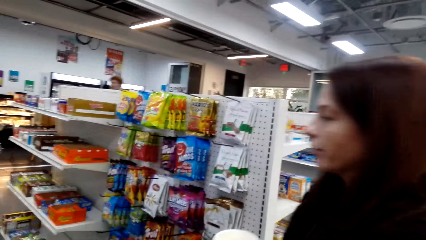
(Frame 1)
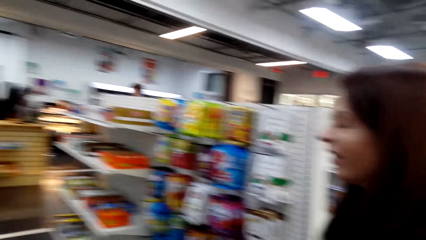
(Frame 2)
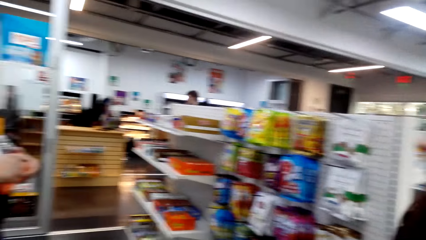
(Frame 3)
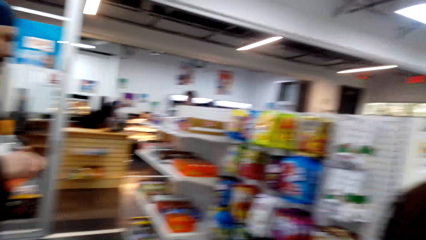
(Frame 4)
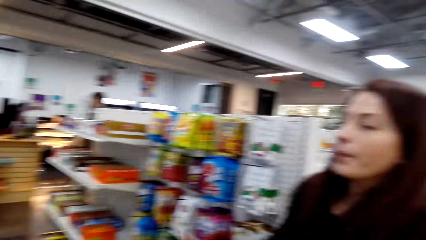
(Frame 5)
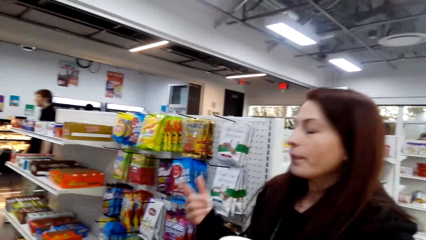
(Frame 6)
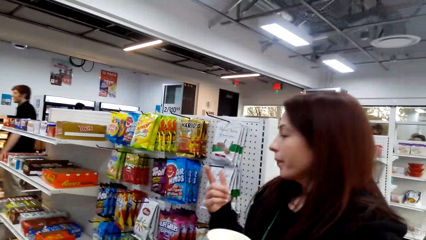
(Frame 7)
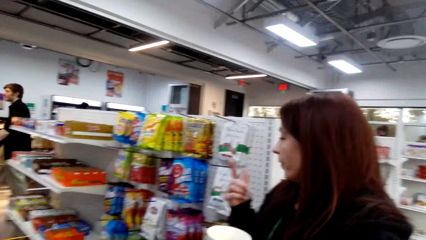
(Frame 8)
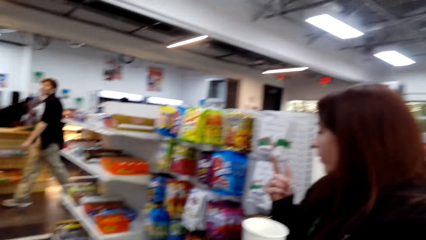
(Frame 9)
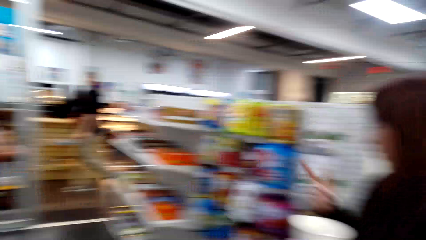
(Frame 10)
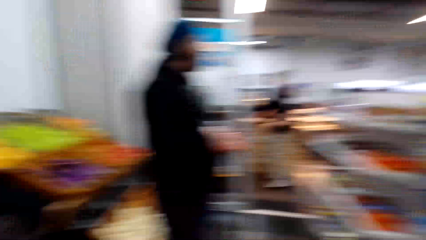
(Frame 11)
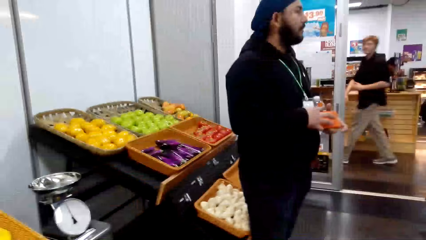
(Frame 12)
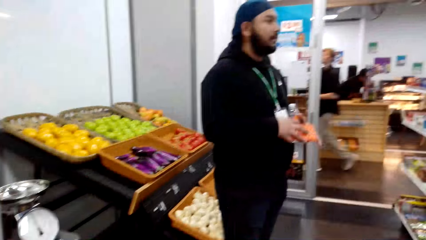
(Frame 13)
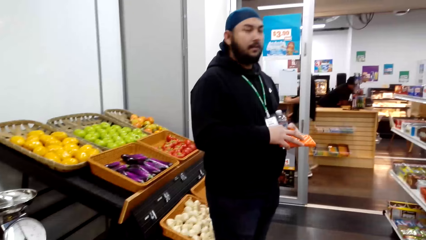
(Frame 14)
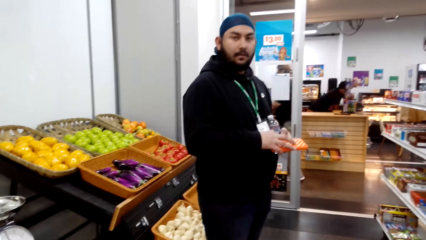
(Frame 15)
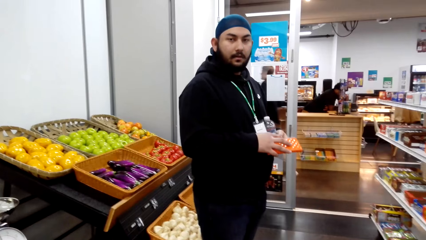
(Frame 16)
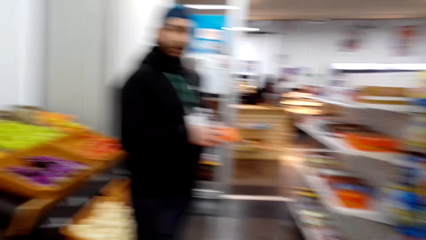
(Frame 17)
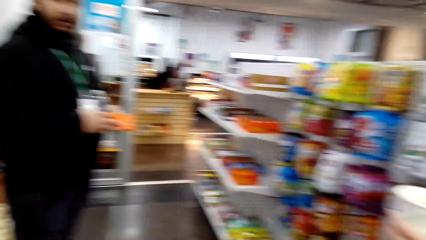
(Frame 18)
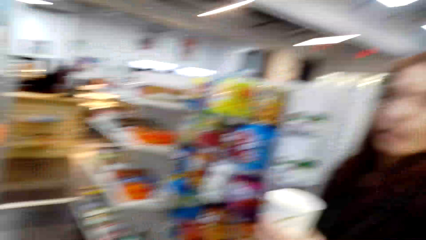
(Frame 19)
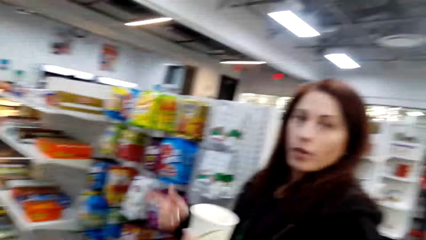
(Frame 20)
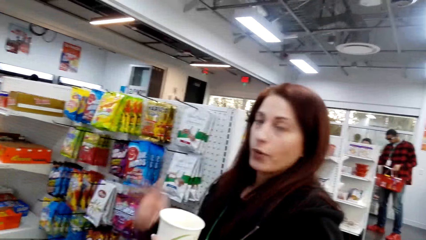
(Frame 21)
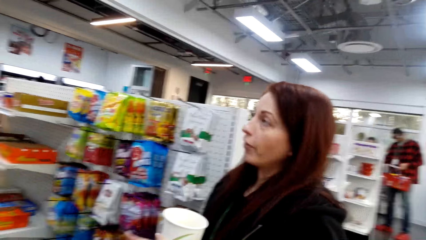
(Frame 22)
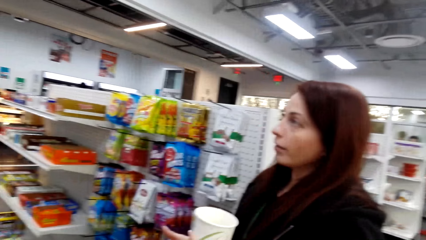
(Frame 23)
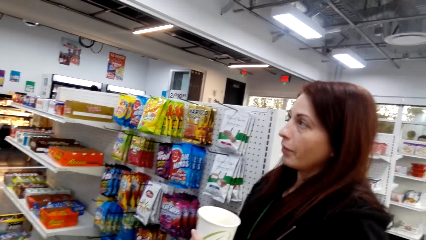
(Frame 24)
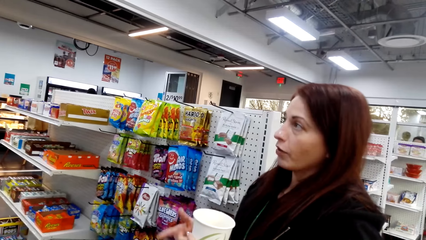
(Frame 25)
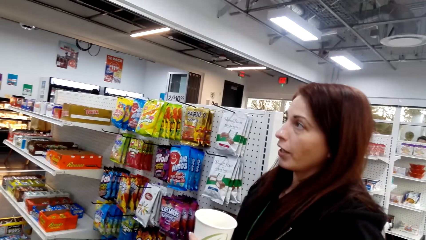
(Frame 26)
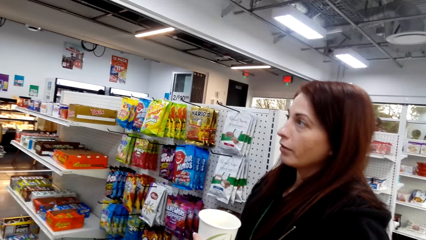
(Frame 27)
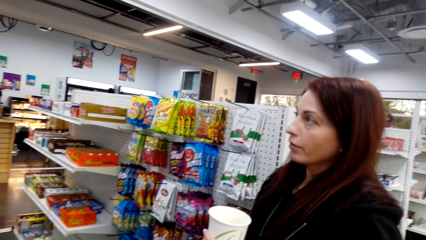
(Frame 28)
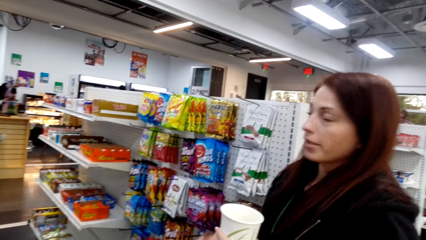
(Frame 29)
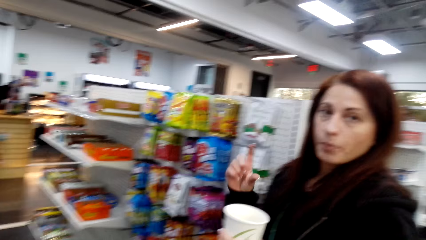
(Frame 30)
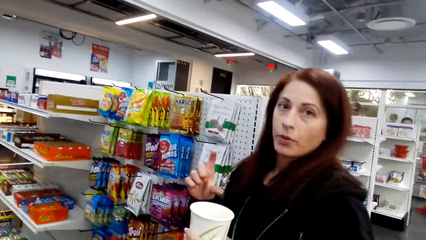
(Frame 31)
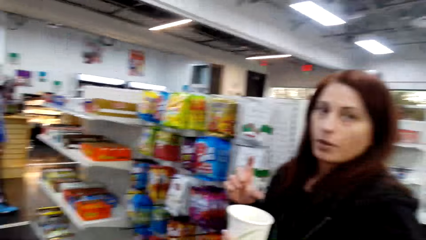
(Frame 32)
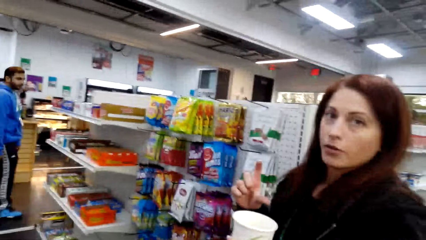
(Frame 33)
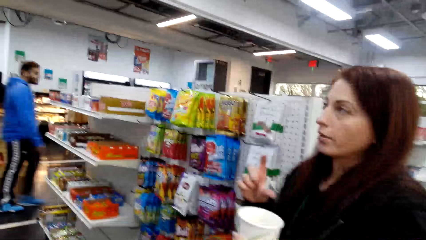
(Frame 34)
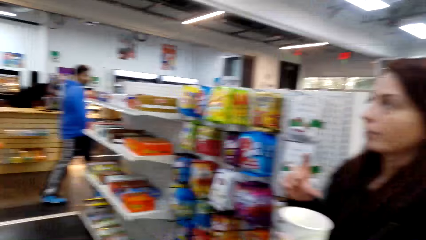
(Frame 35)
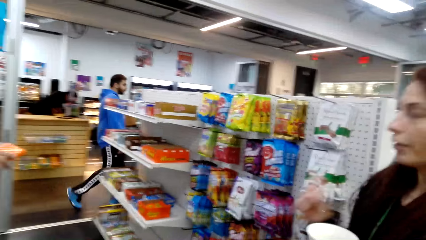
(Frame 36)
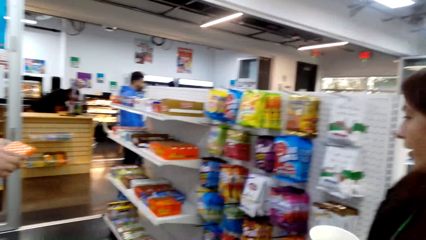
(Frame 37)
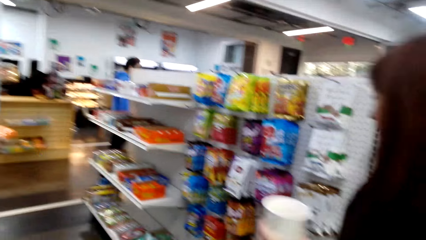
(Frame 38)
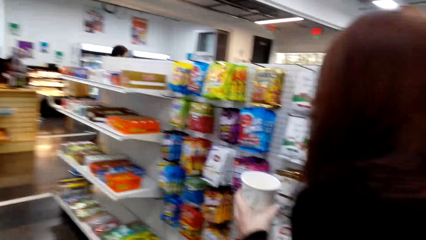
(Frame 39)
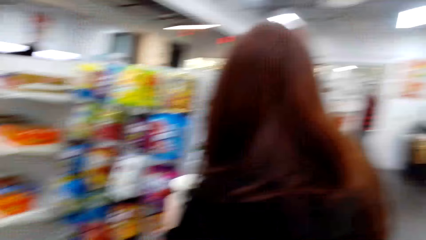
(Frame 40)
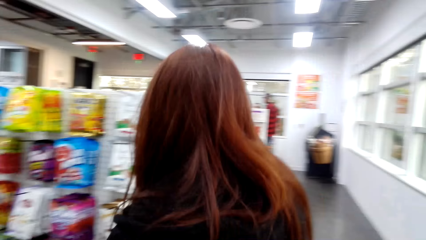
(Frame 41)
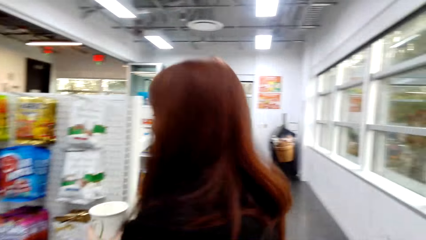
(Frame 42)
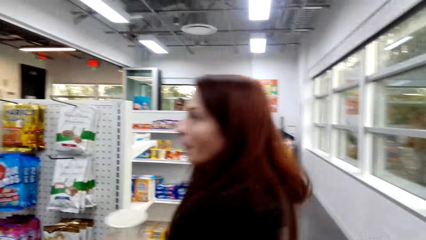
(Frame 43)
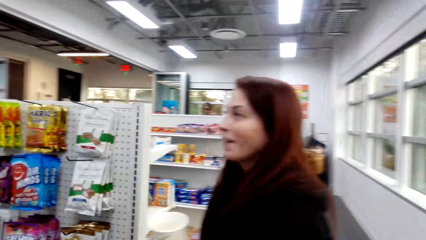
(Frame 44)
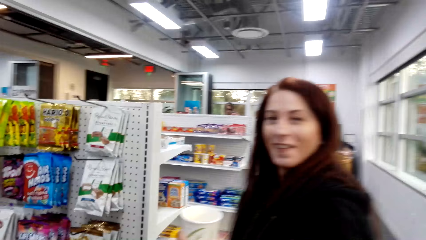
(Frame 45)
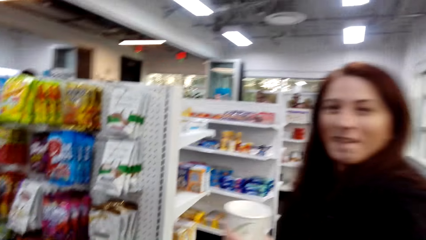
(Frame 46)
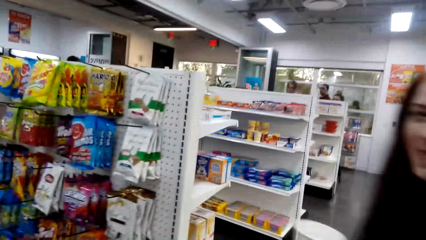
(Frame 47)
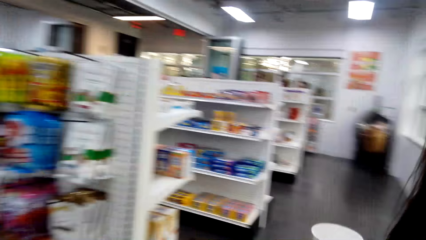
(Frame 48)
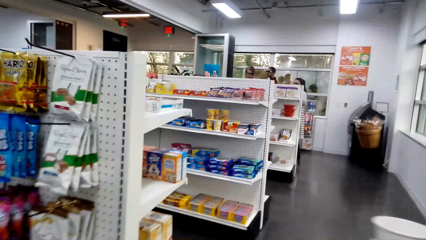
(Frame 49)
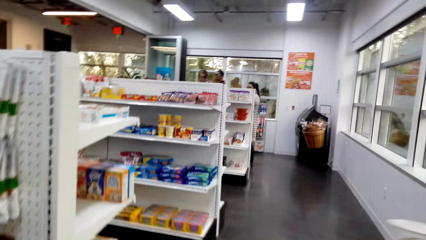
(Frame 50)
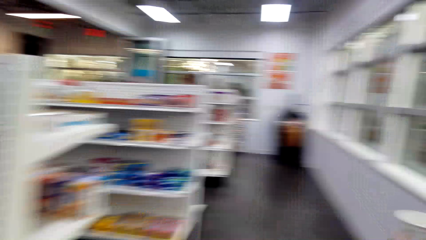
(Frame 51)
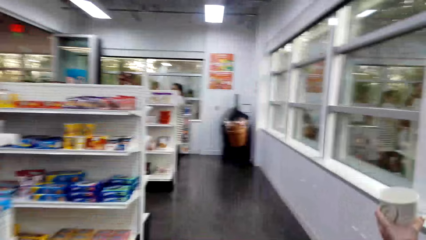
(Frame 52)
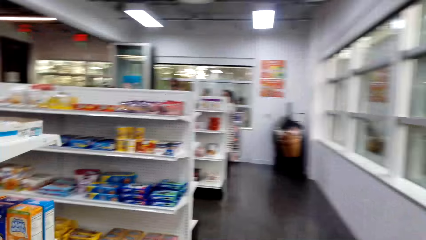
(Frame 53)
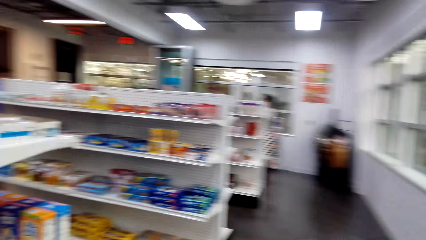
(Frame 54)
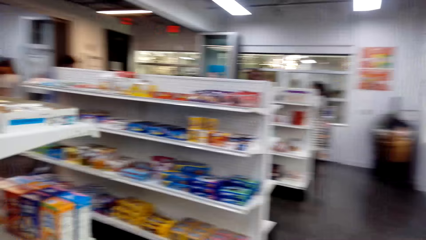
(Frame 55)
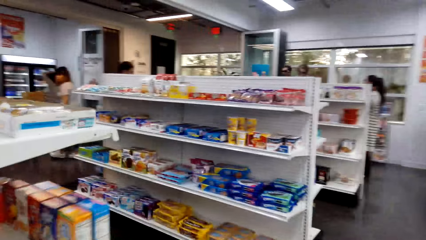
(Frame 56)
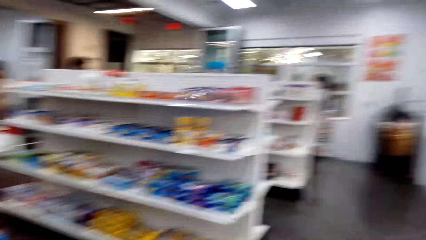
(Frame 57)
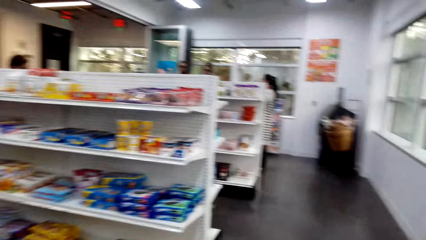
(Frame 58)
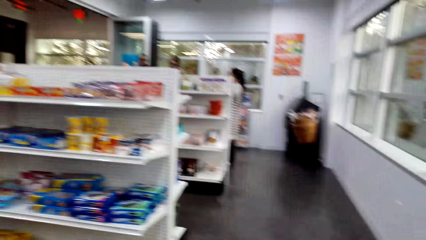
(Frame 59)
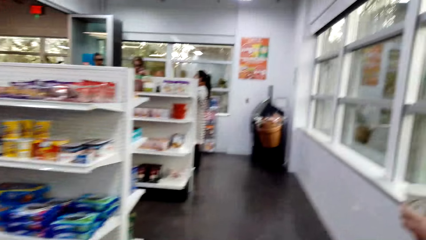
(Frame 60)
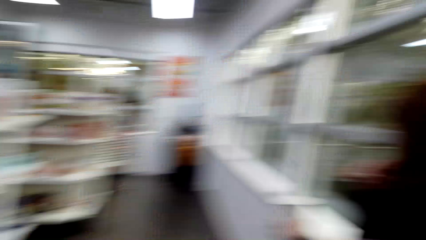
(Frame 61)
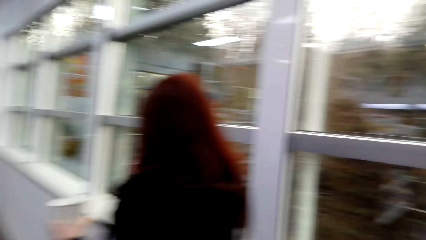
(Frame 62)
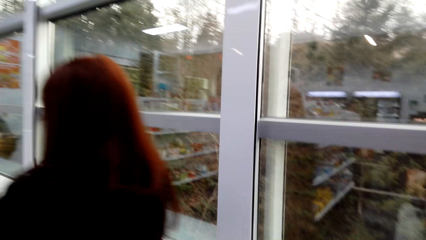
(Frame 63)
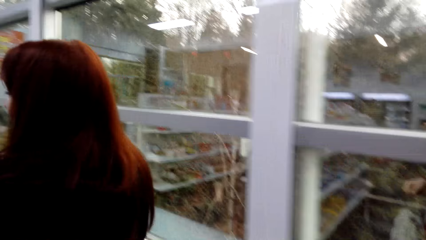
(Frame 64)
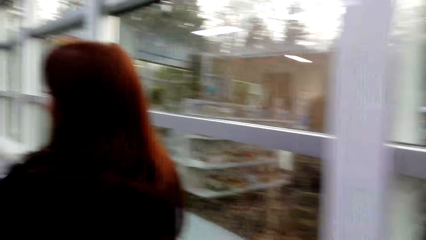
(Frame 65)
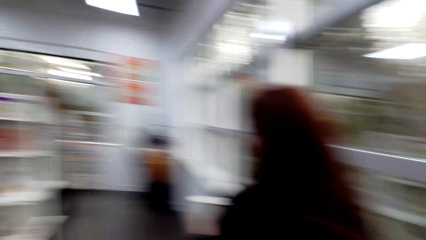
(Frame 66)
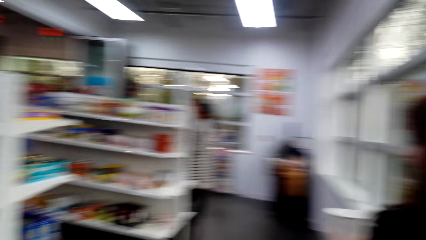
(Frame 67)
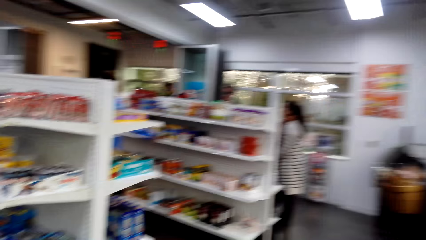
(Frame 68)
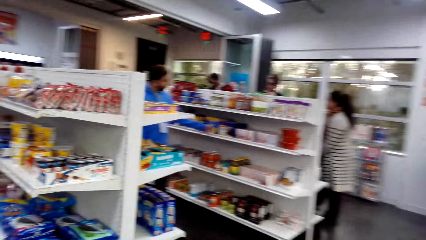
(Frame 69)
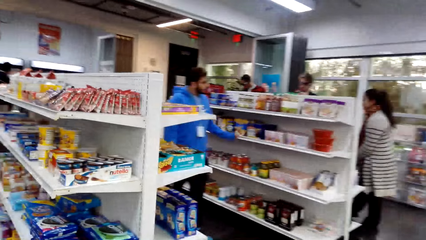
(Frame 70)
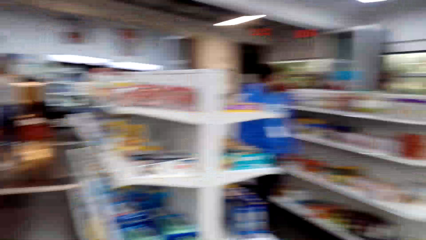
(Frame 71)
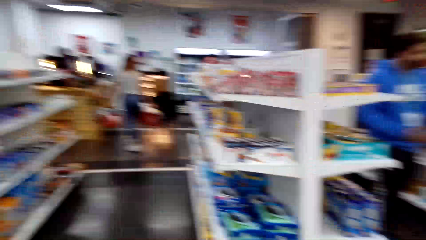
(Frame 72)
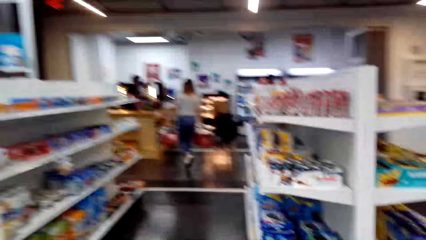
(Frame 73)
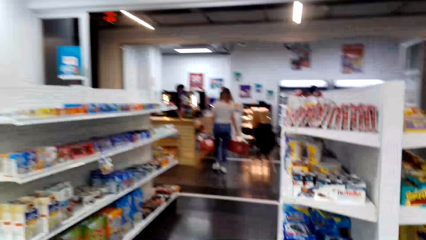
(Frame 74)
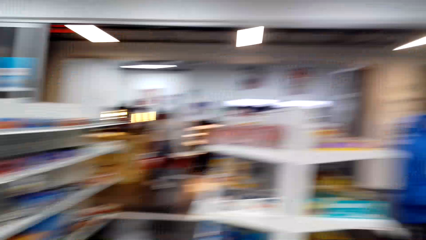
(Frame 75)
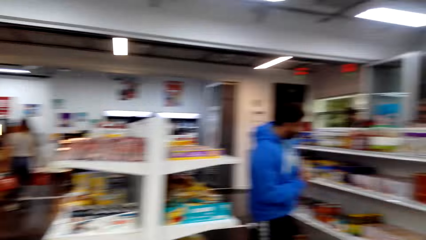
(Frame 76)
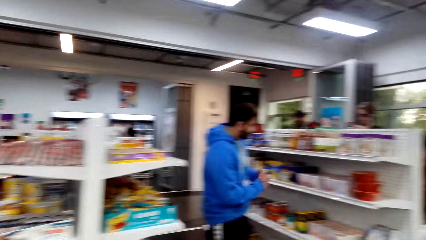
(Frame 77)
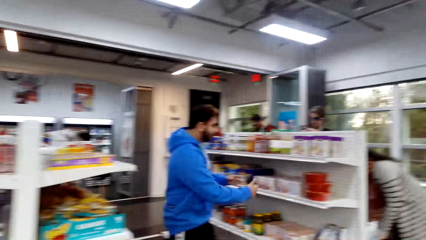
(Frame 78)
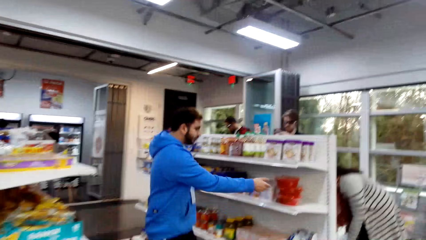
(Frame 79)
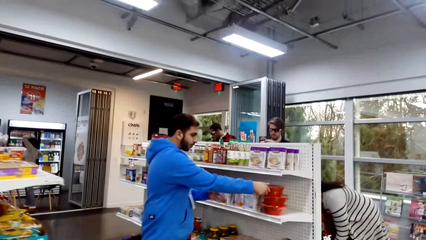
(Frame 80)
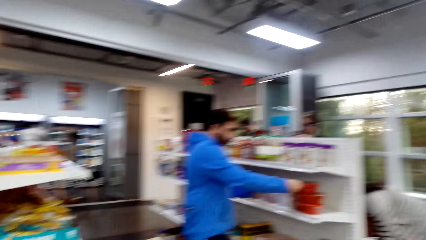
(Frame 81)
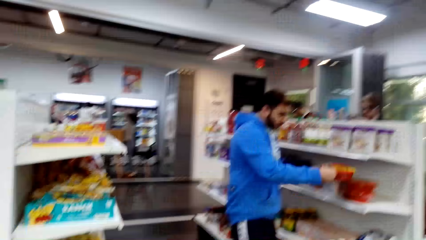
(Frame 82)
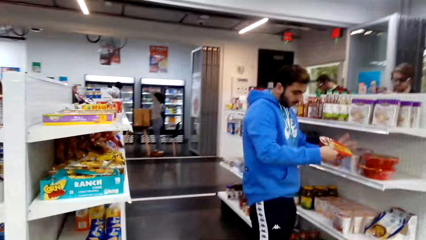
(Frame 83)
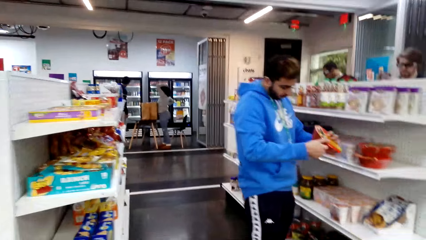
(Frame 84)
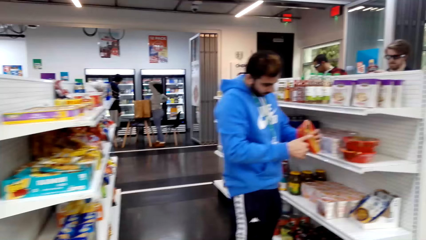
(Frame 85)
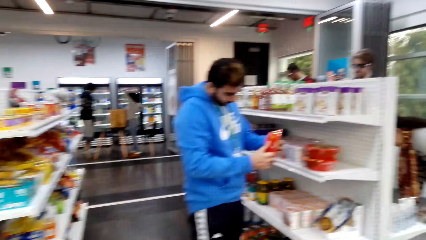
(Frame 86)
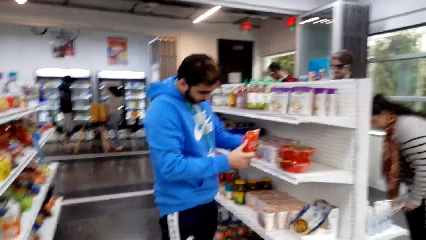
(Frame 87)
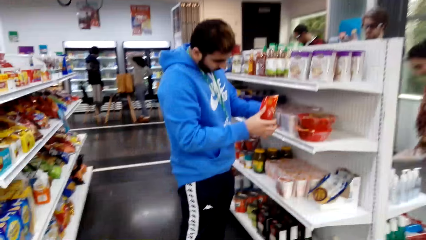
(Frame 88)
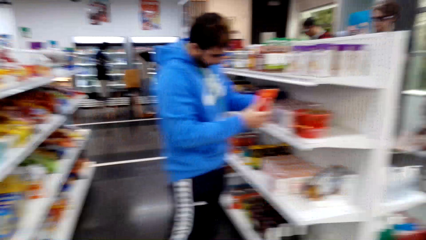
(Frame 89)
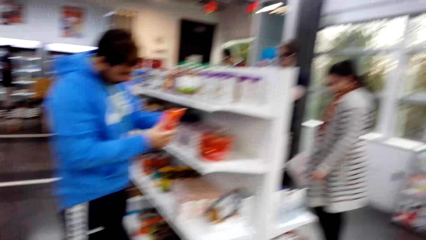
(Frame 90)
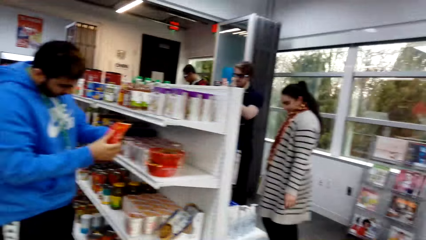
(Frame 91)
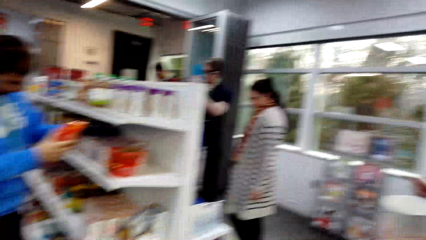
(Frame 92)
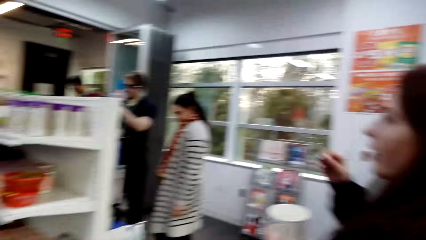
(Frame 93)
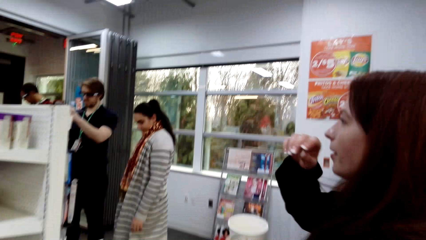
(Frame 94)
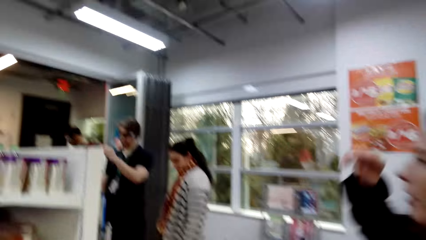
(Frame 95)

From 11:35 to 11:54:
A woman looks at the snacks. The camera wearer walks in the supermarket. The woman walks in the supermarket.
